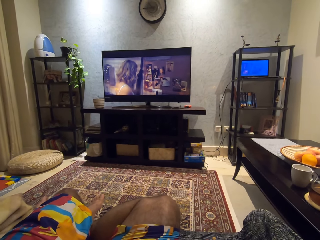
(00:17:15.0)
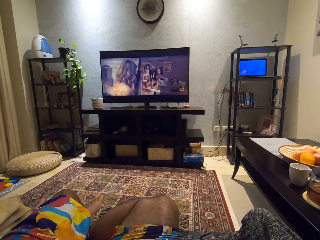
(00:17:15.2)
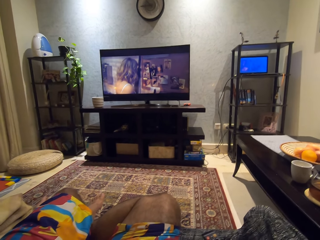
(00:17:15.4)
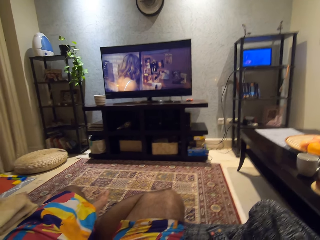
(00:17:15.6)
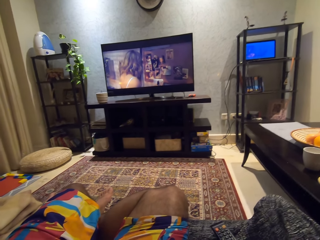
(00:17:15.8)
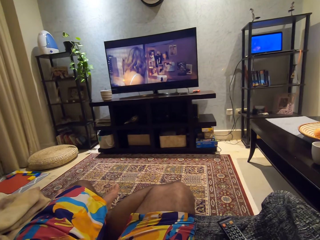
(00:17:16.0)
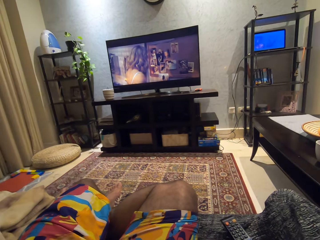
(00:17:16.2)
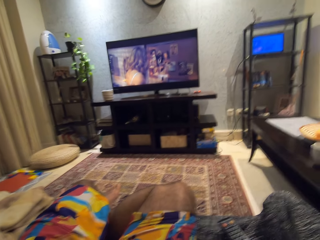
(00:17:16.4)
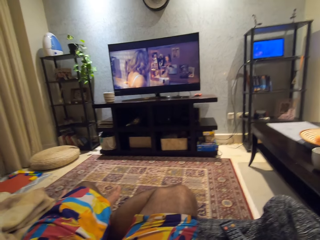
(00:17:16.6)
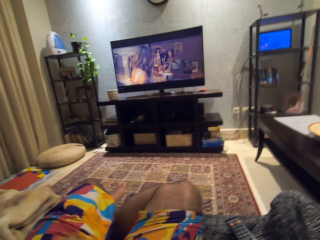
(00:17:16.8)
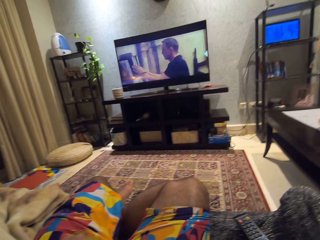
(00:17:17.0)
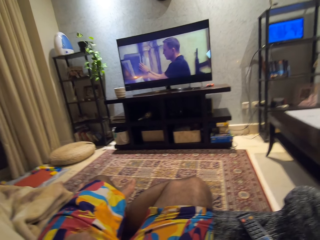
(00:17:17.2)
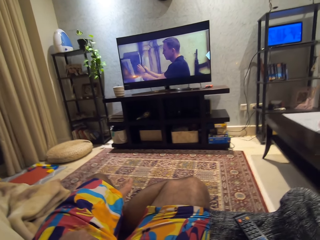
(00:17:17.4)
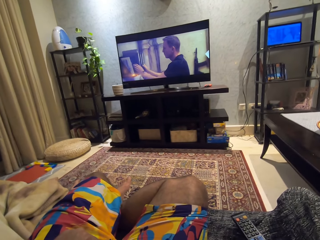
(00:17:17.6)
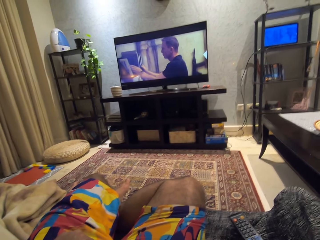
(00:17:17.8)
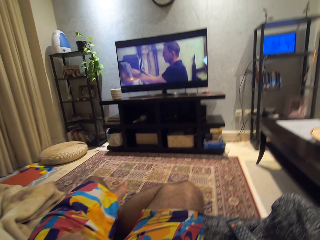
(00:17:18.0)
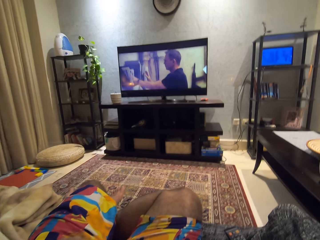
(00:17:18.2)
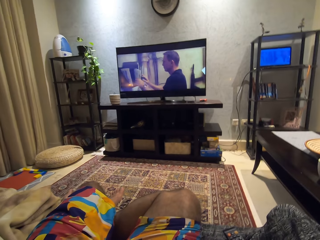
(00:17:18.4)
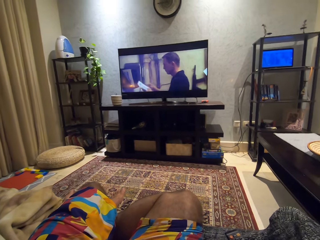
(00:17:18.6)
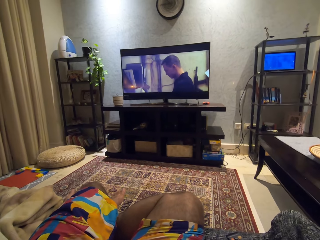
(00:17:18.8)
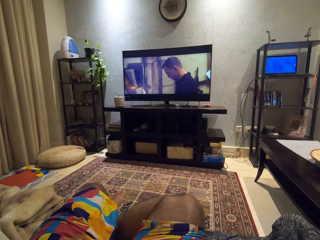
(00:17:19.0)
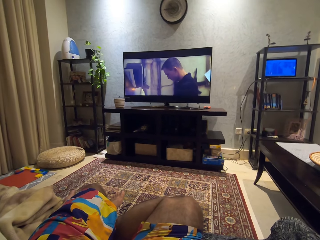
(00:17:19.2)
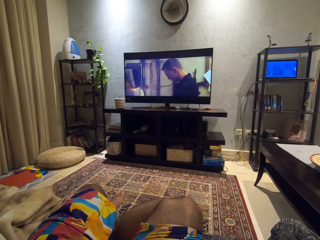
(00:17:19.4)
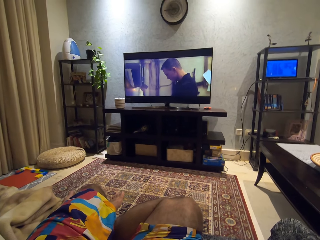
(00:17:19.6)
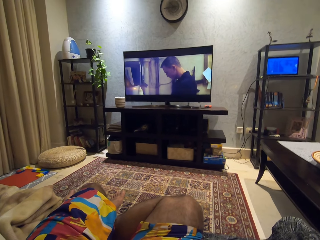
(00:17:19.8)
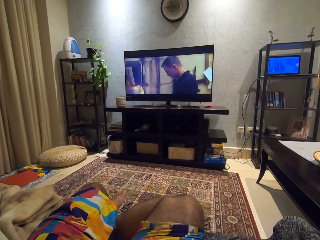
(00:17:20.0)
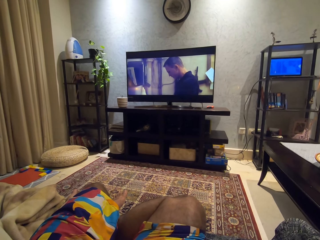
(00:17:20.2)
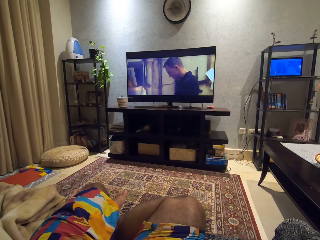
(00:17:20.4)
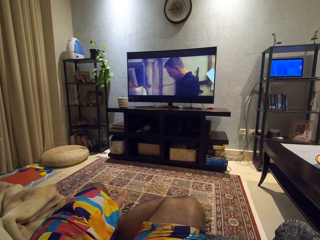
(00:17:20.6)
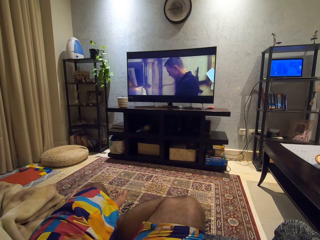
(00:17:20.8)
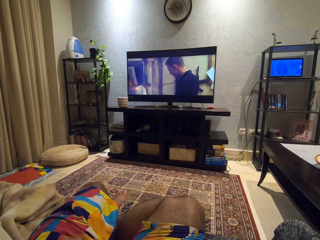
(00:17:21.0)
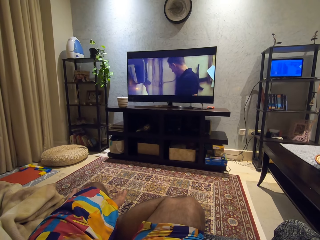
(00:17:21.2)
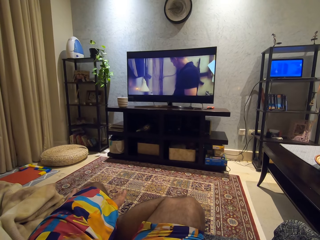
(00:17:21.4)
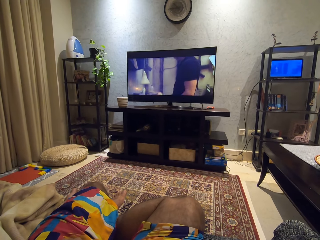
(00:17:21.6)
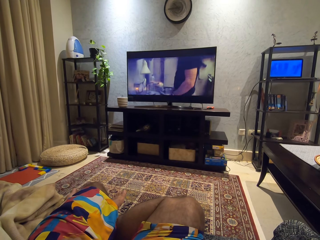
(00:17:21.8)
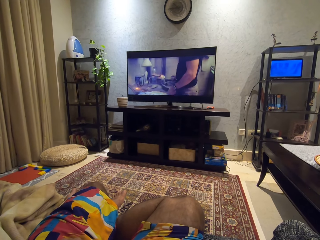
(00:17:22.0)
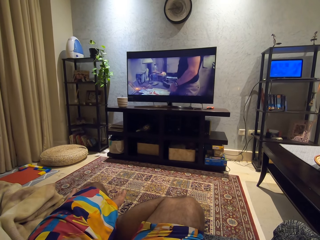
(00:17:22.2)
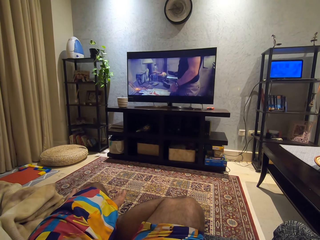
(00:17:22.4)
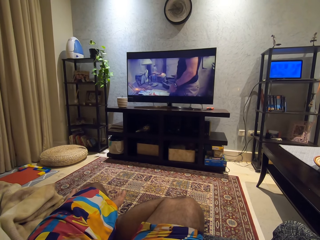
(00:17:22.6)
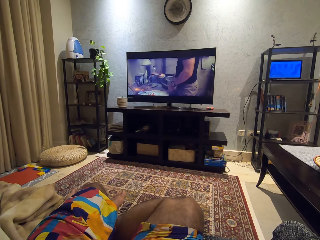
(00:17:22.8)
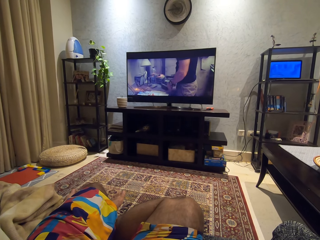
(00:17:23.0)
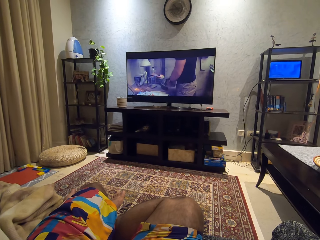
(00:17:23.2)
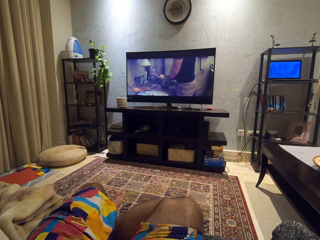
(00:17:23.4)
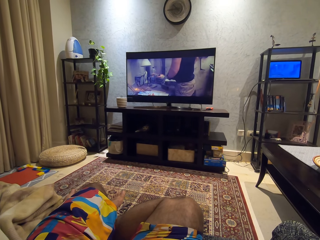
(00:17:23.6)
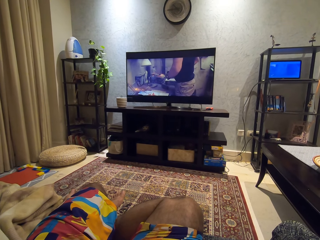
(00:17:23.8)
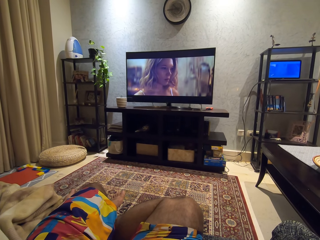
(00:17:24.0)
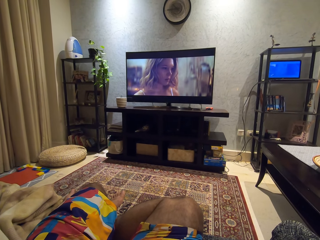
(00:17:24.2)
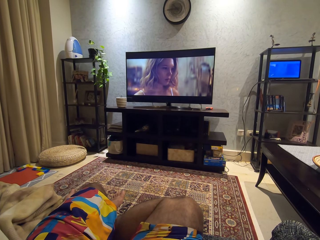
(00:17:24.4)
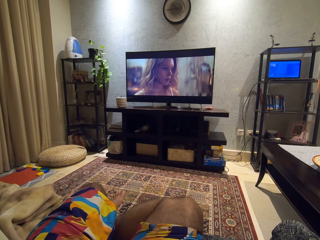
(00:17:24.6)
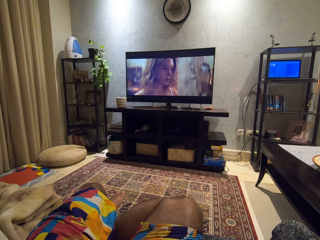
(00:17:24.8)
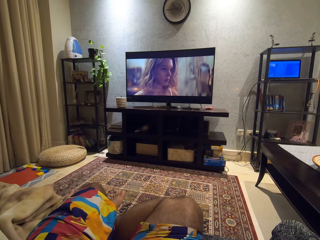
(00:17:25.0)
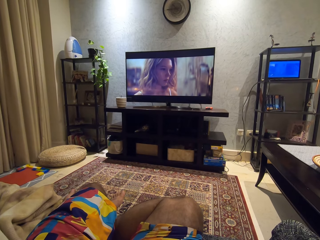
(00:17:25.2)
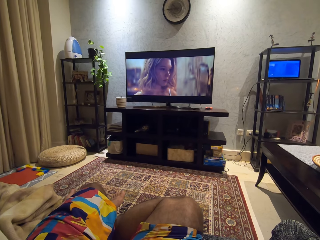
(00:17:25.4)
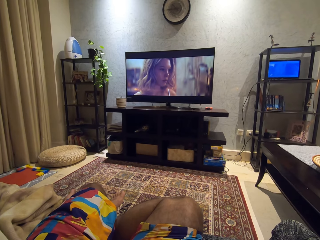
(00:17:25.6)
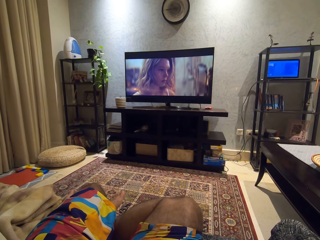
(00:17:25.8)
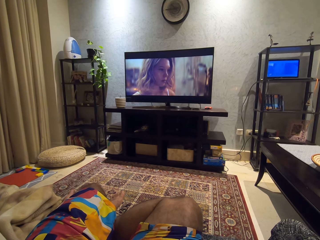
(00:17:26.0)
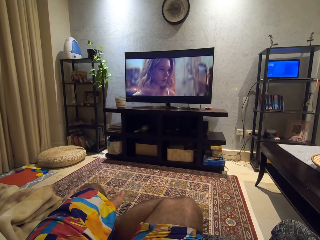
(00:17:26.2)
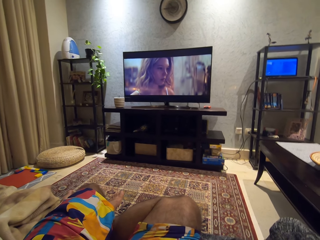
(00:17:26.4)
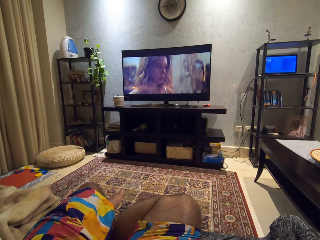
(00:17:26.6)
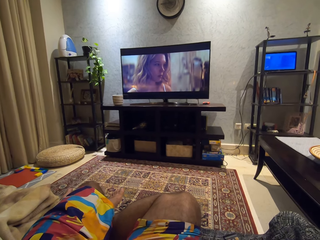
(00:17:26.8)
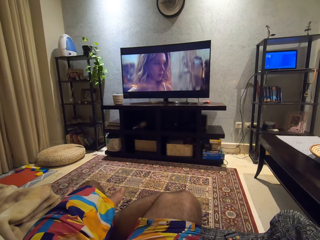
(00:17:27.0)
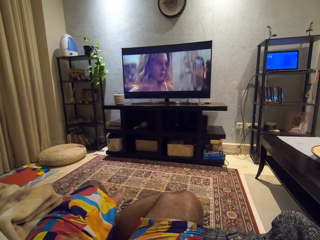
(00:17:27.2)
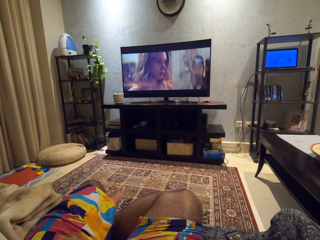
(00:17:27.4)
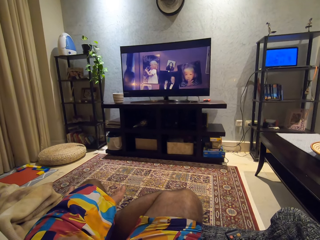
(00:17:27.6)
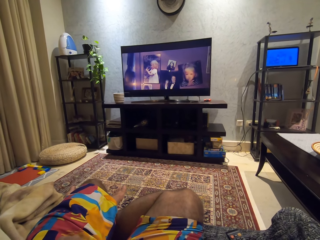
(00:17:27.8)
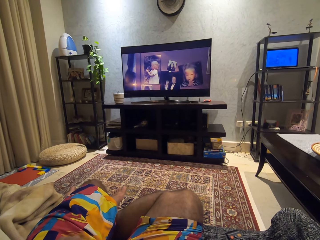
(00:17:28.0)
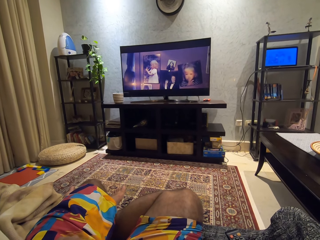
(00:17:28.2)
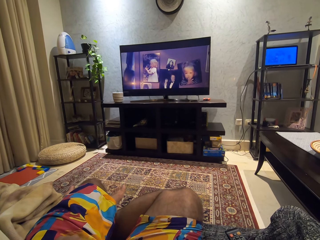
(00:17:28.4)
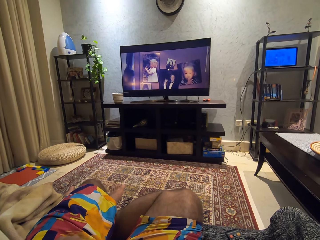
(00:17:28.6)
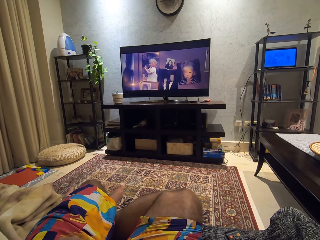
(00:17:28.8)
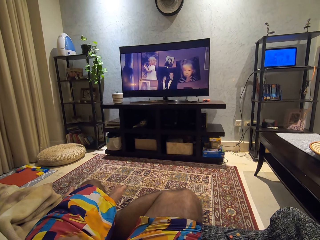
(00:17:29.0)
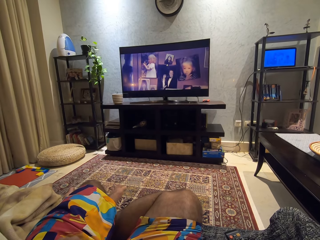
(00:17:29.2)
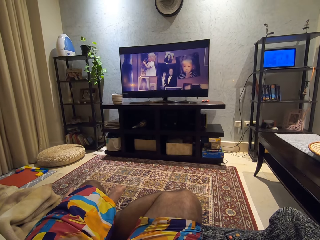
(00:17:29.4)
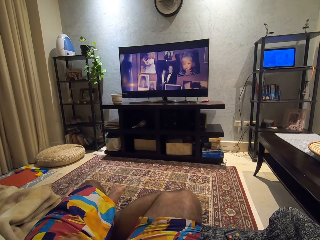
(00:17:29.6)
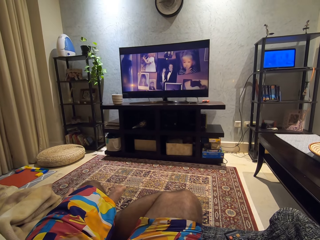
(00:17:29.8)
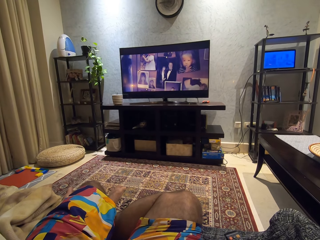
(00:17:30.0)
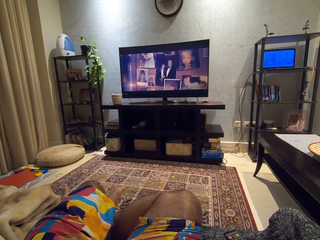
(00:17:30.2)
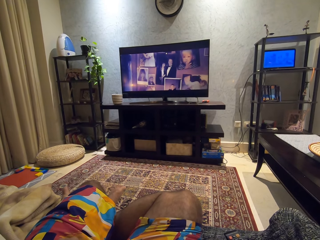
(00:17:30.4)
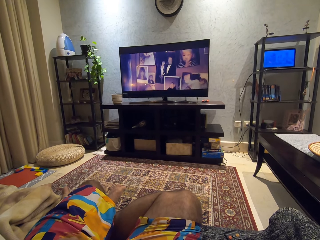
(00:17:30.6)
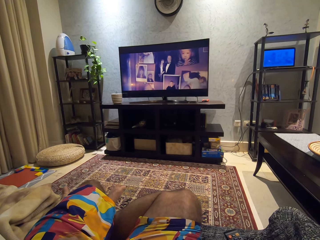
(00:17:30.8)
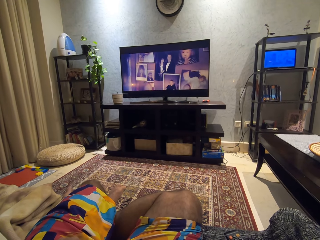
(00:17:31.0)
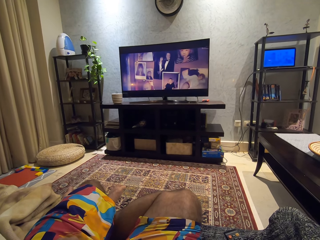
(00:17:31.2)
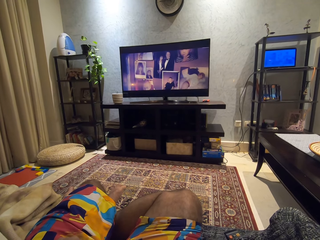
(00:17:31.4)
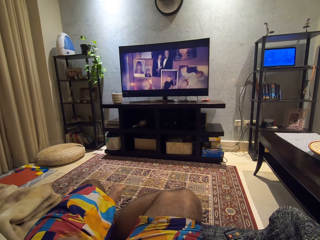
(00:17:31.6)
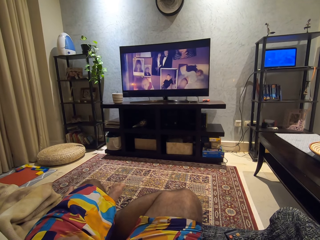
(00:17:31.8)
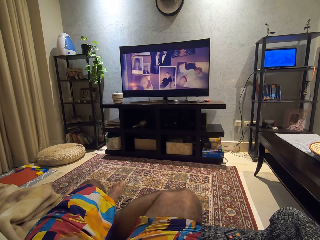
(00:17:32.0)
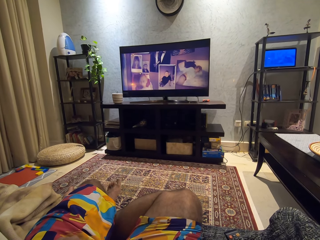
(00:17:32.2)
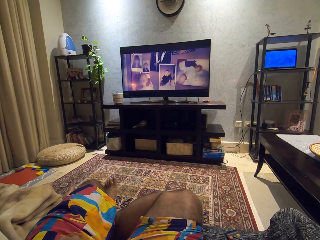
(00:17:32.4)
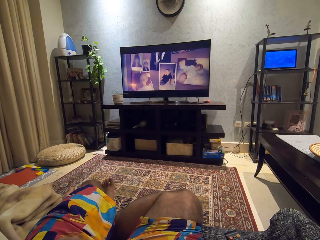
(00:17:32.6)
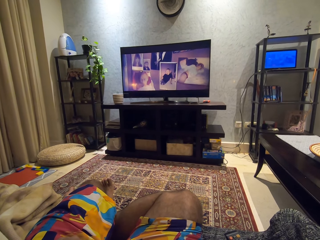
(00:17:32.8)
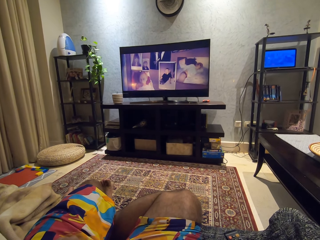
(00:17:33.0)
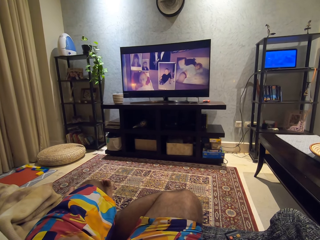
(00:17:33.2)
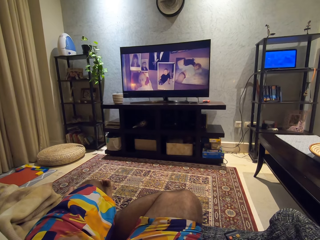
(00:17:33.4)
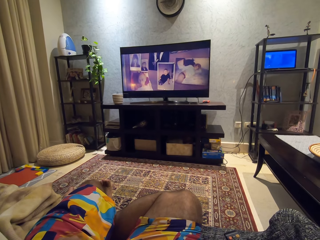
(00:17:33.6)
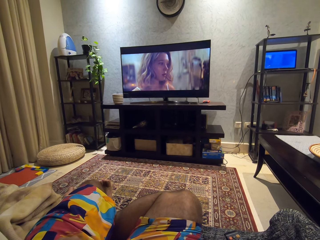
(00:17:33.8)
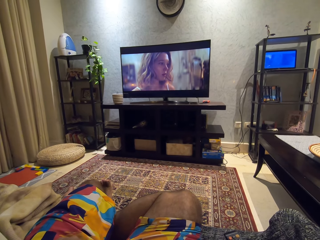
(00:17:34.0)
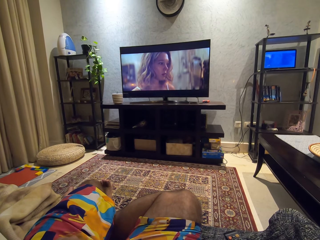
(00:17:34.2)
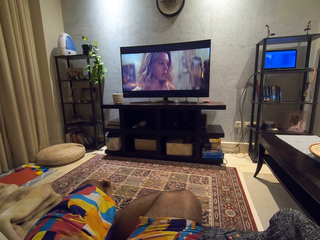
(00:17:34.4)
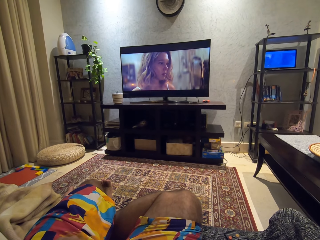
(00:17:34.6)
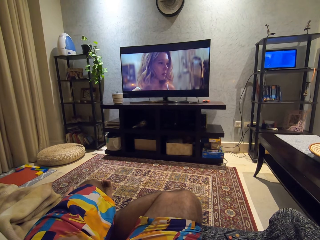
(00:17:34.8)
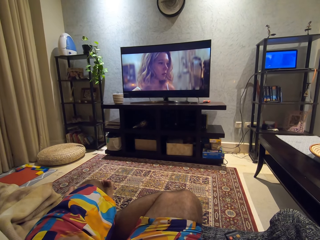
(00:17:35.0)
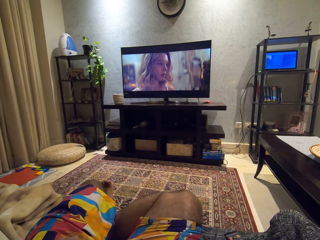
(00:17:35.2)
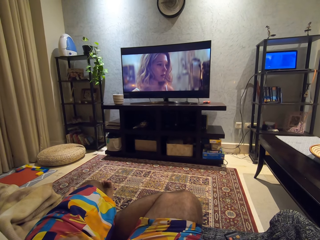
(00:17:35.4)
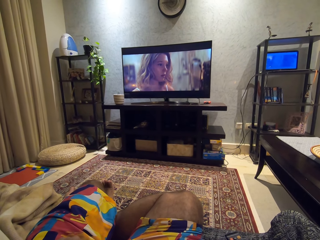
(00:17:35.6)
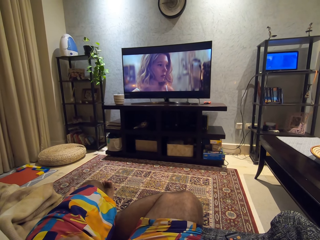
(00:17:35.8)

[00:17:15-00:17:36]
The camera wearer watches a movie. He moves his foot.
